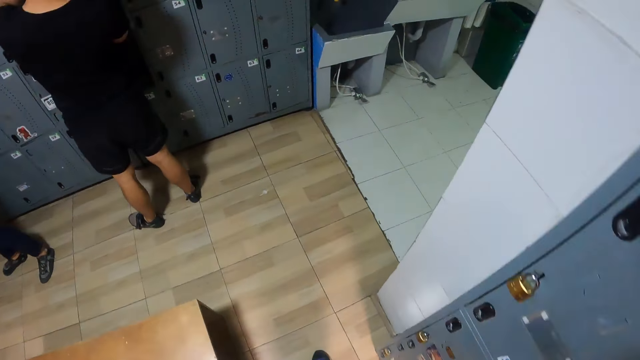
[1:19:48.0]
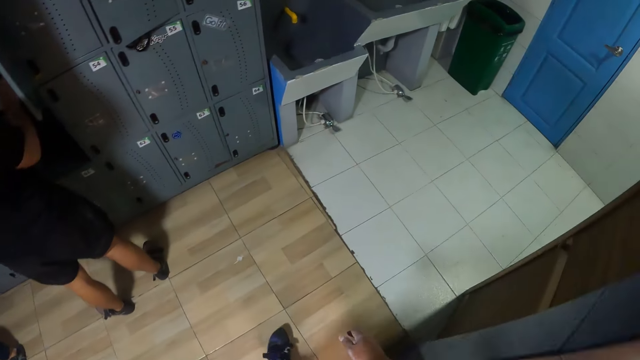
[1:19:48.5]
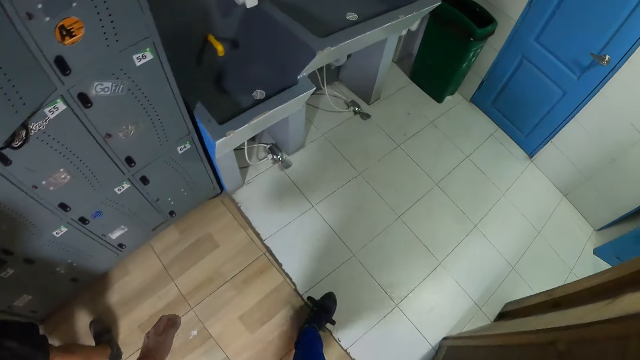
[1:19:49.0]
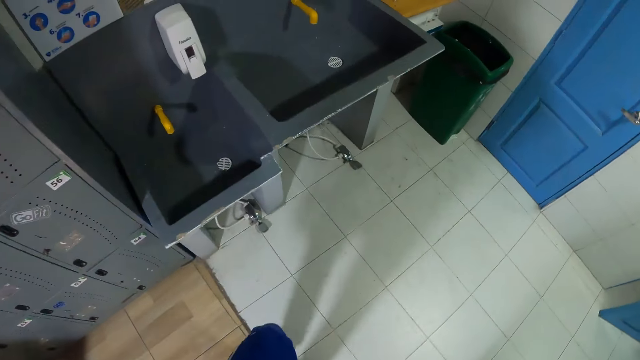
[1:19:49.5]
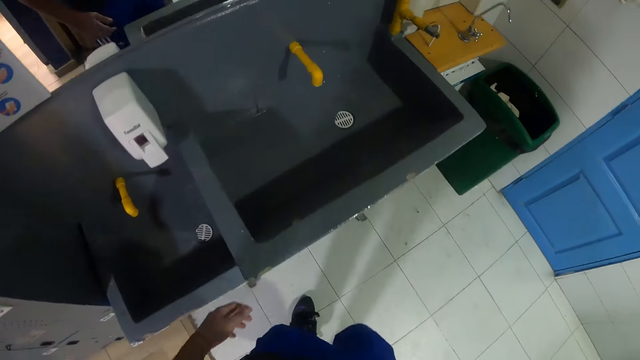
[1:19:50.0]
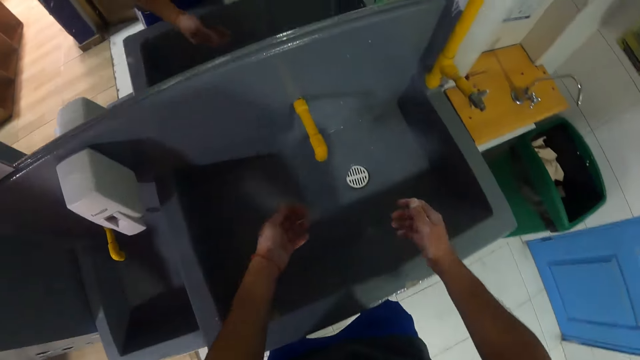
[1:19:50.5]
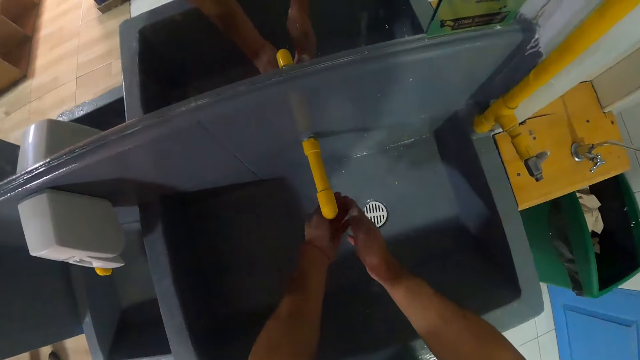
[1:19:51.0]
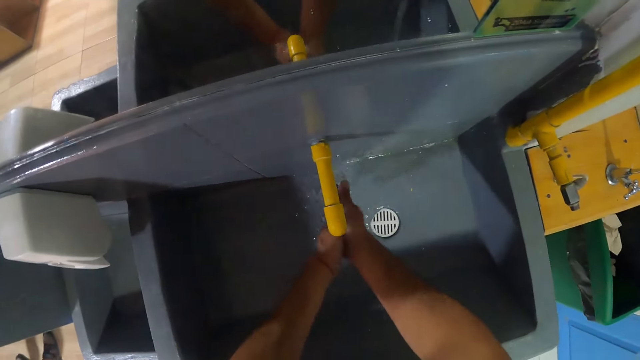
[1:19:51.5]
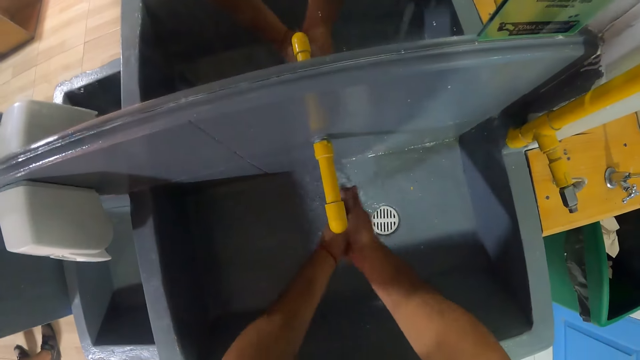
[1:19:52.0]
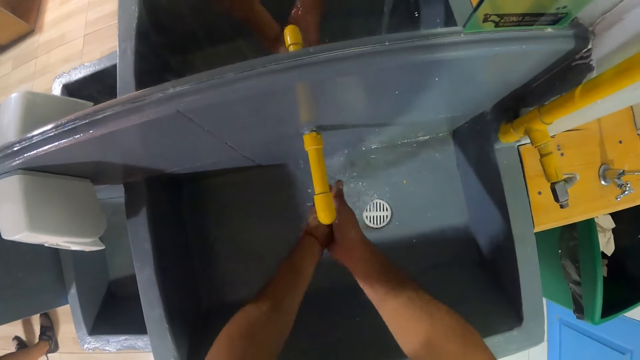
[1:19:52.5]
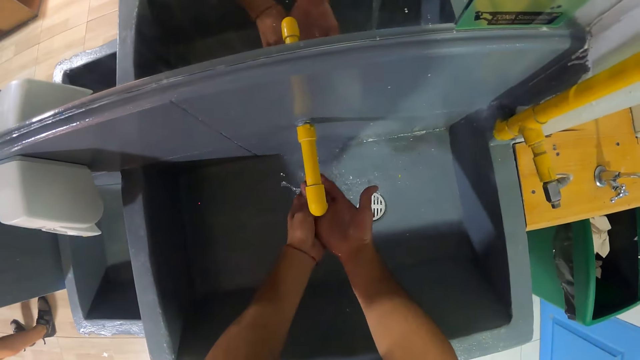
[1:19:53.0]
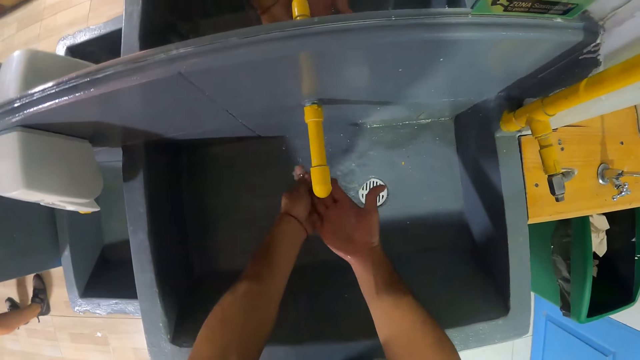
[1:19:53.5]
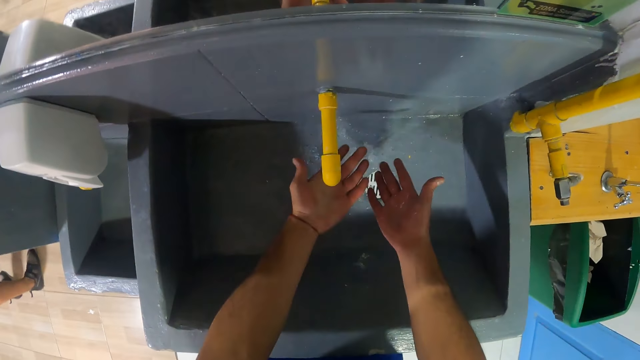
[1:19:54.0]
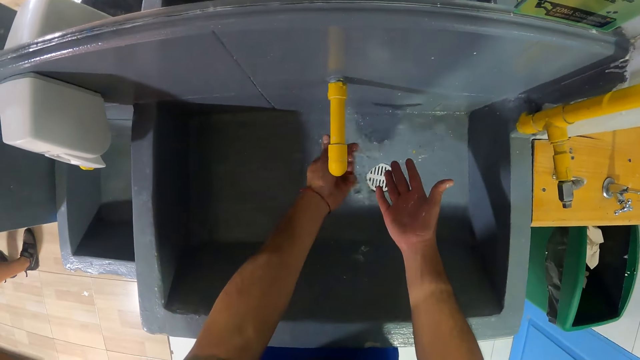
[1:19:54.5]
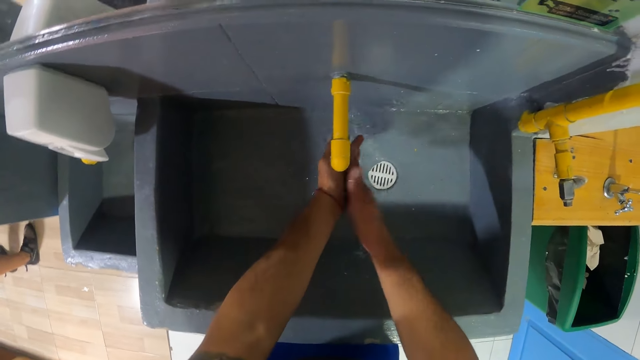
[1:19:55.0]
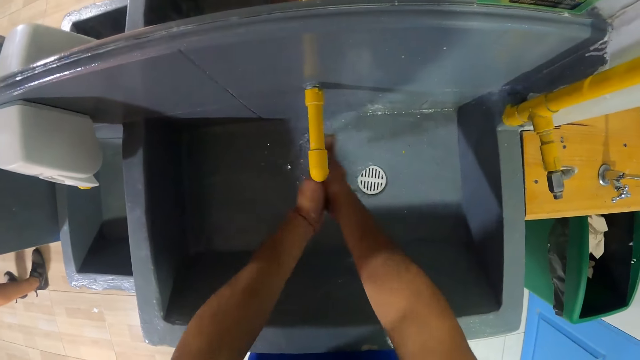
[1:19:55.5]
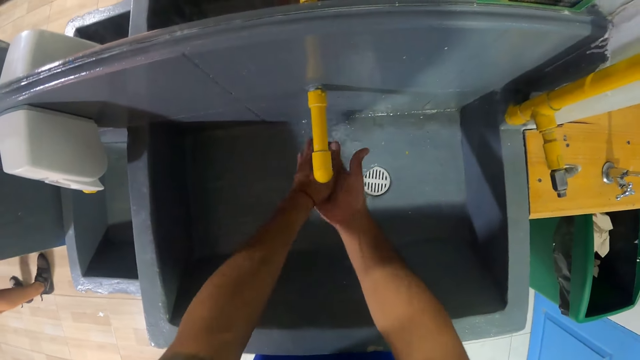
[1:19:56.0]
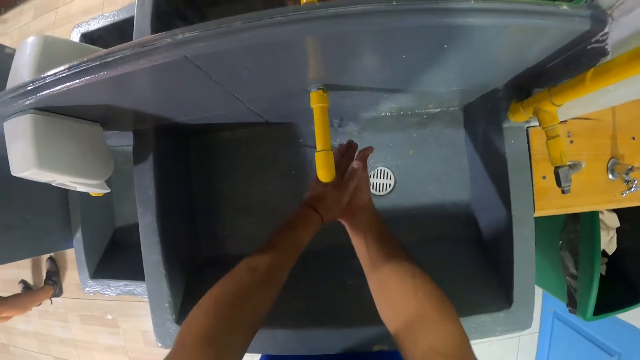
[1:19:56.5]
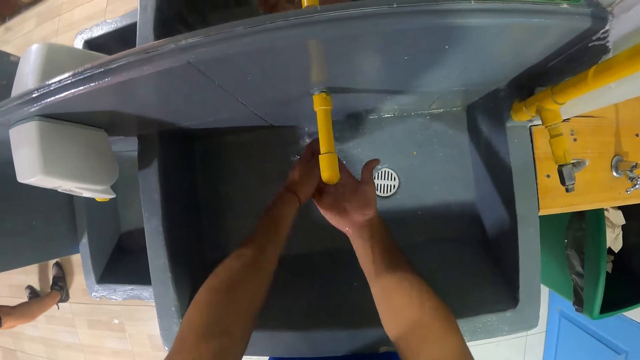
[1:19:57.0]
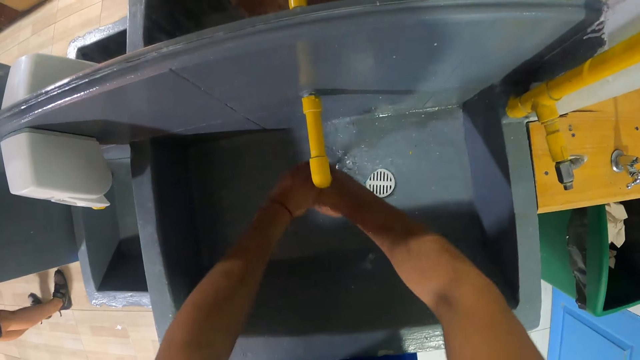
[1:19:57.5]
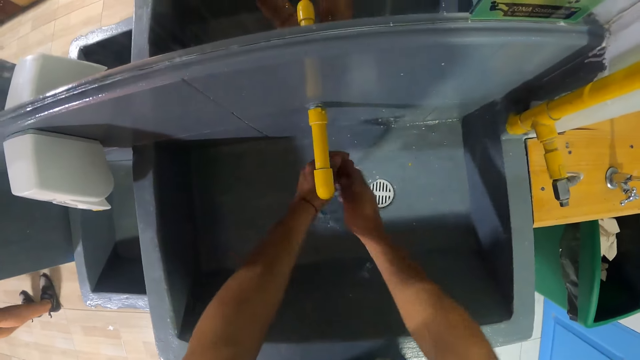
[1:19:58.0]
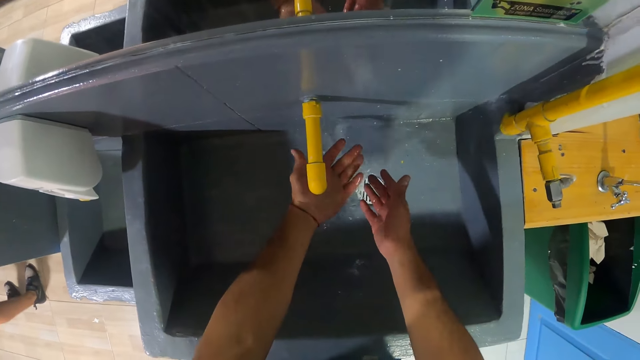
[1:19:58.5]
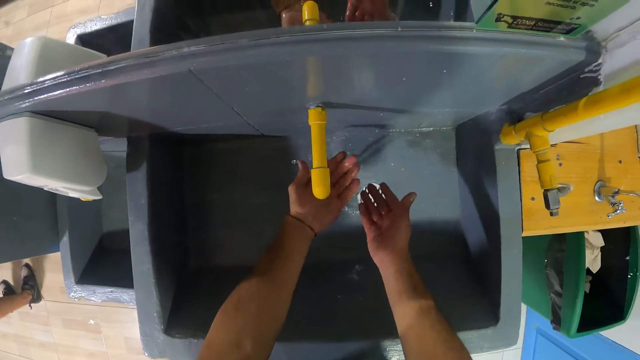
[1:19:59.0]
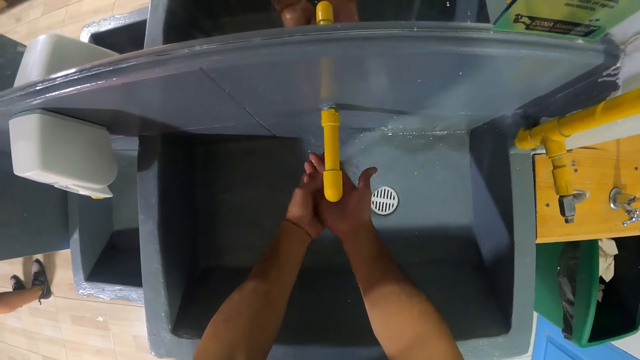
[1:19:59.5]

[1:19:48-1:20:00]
The camera wearer stands beside the sink. He washes both hands in a washing hand basin in the locker room.

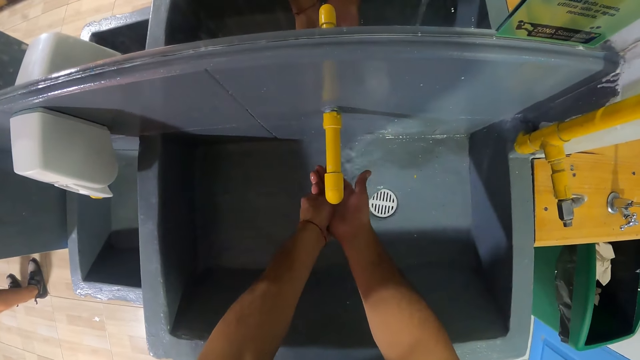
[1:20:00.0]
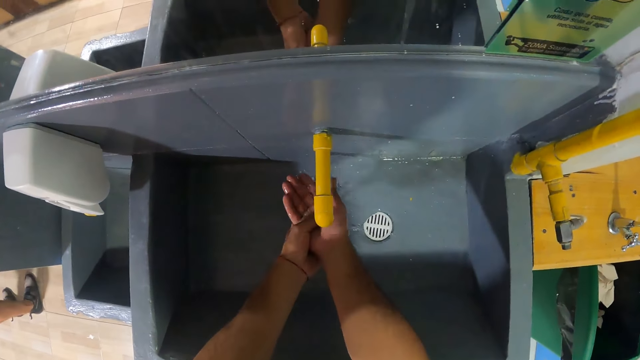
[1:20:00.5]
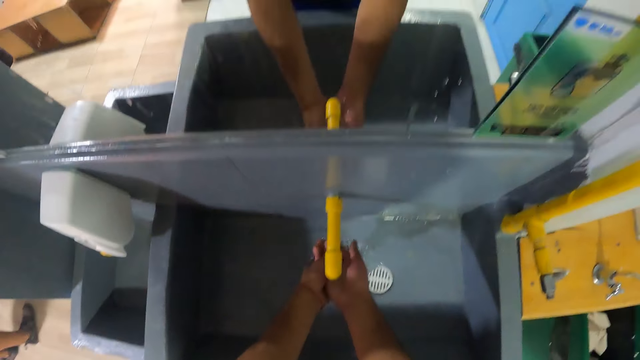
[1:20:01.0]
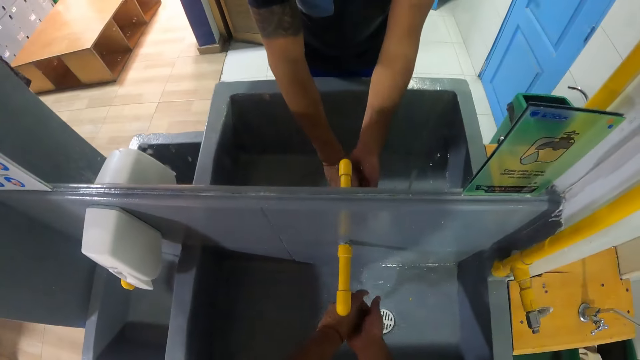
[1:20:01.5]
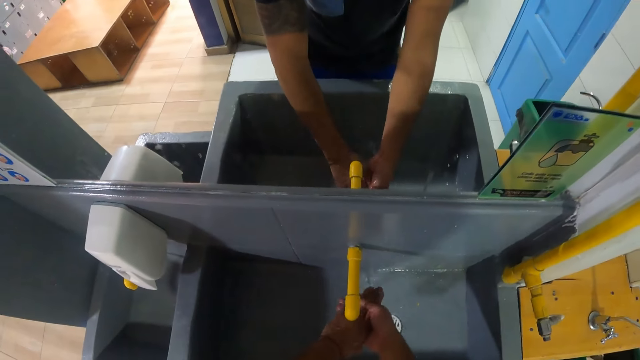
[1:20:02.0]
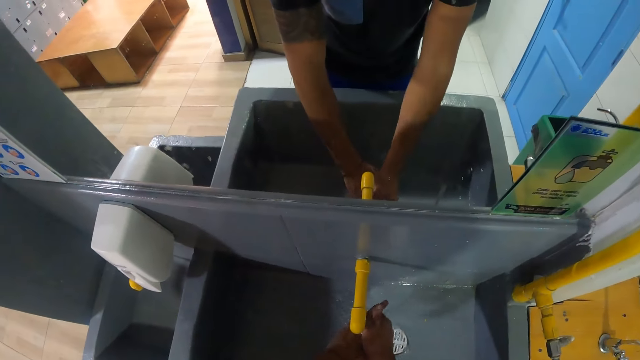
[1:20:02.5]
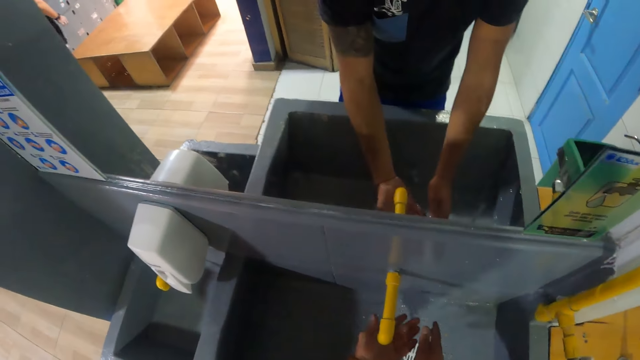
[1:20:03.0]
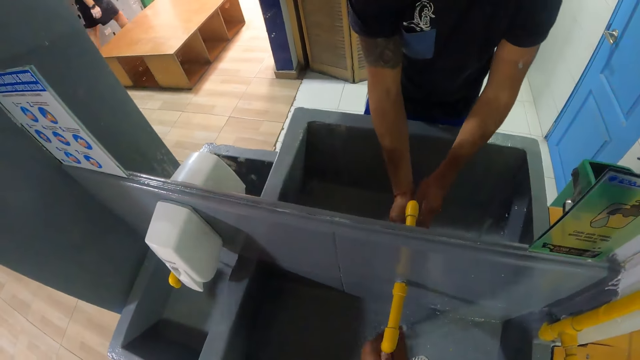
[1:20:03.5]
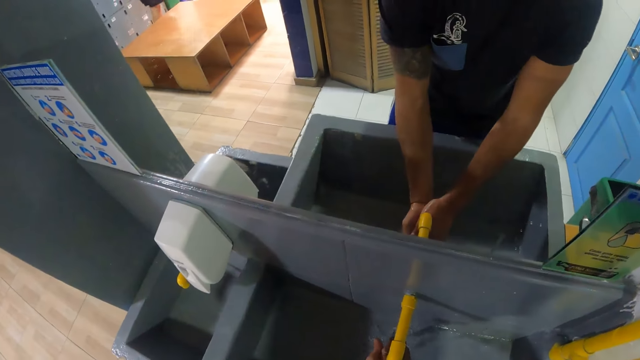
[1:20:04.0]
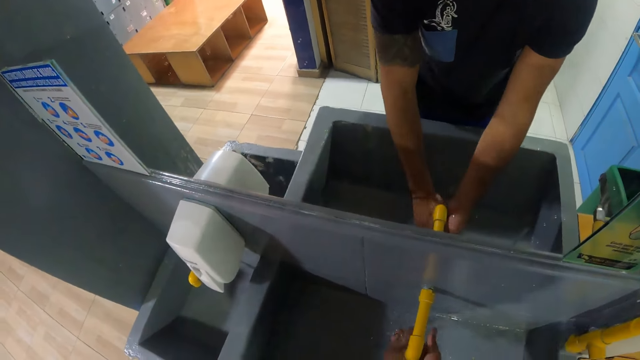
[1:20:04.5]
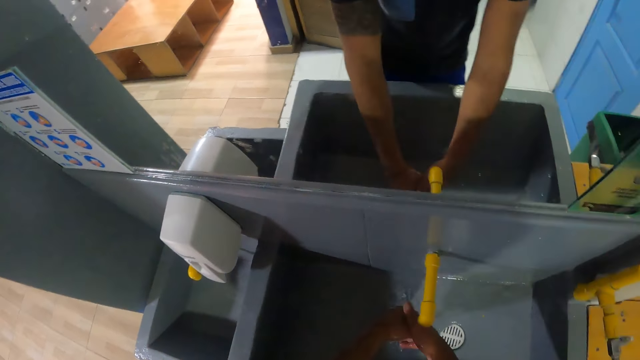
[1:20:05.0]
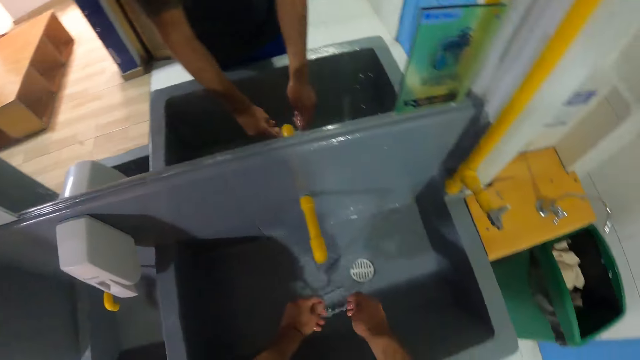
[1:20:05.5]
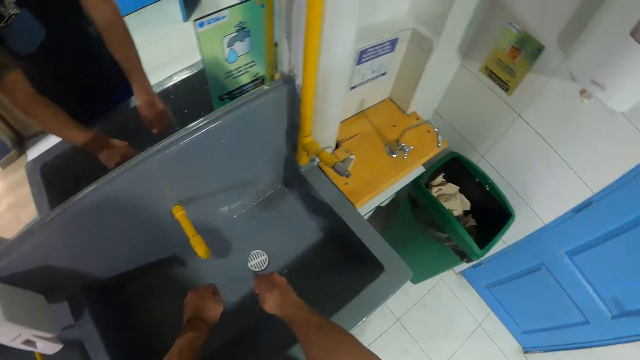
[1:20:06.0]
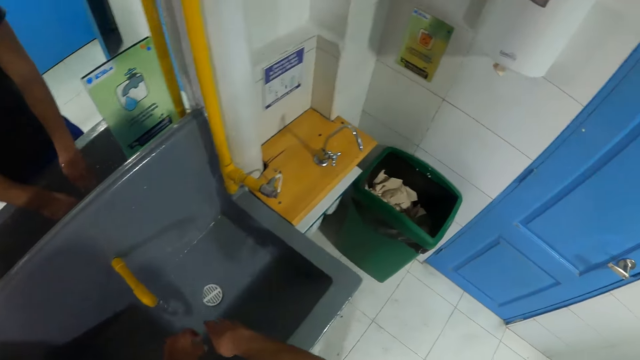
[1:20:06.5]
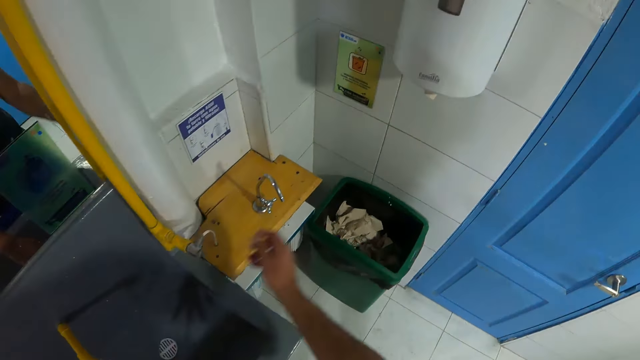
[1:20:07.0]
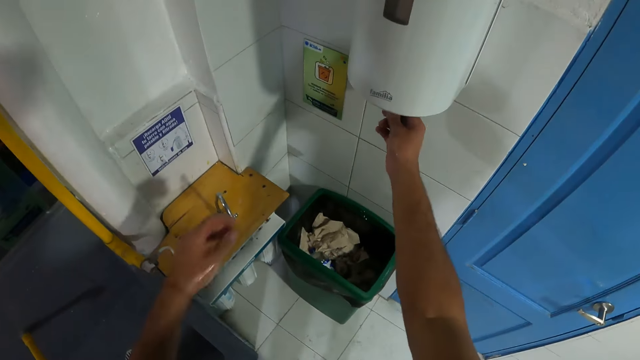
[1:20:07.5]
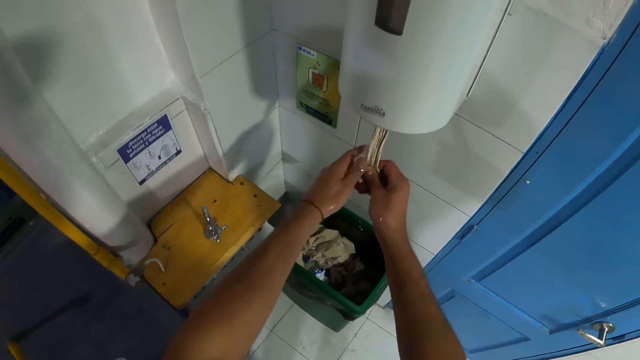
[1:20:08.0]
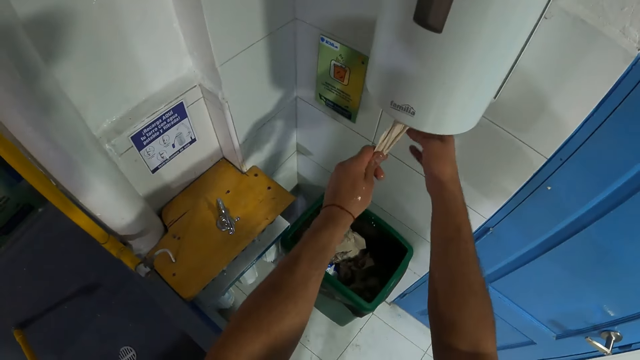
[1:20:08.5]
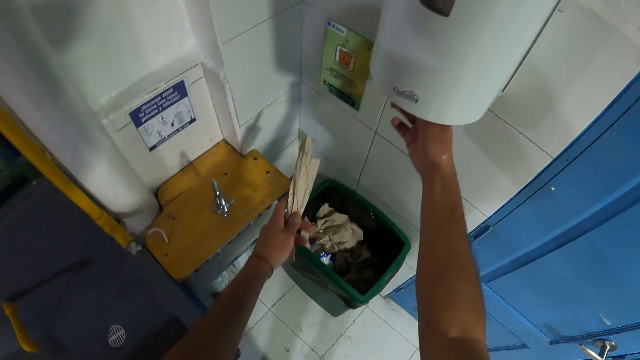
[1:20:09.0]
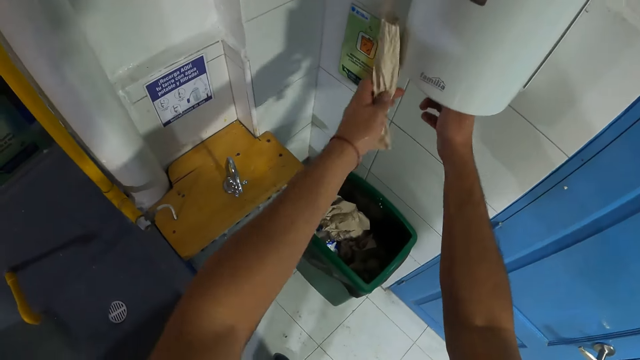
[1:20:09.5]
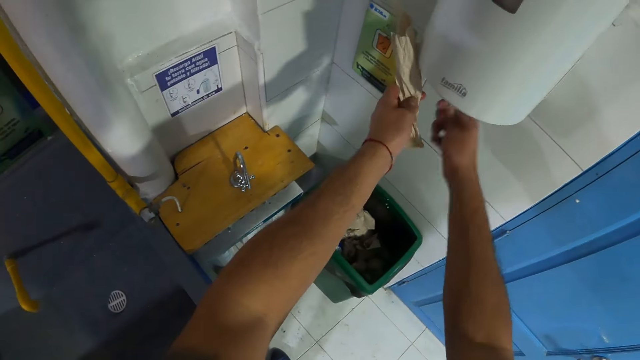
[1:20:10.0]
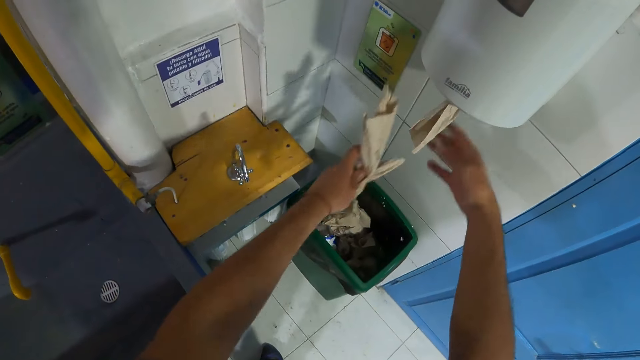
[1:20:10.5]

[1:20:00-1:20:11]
The camera wearer draws out some tissue or soft paper from a tissue dispenser in the locker room with both hands. They pull the soft paper again.
